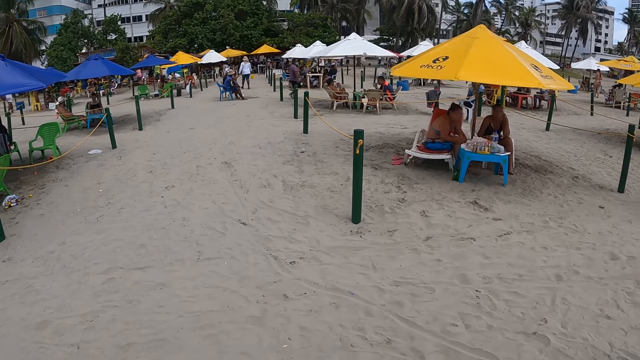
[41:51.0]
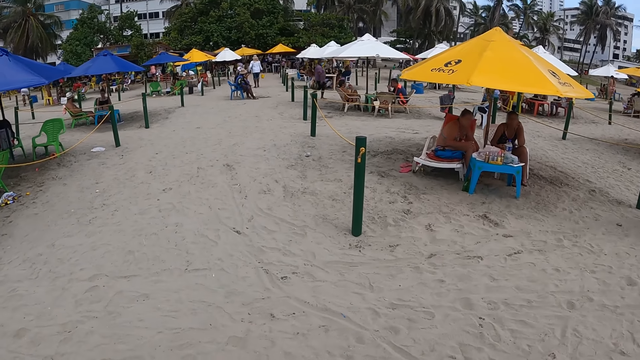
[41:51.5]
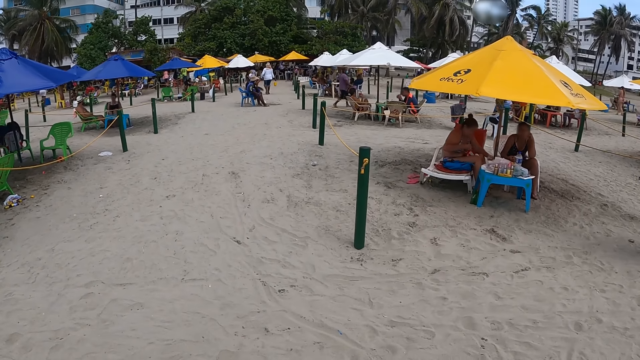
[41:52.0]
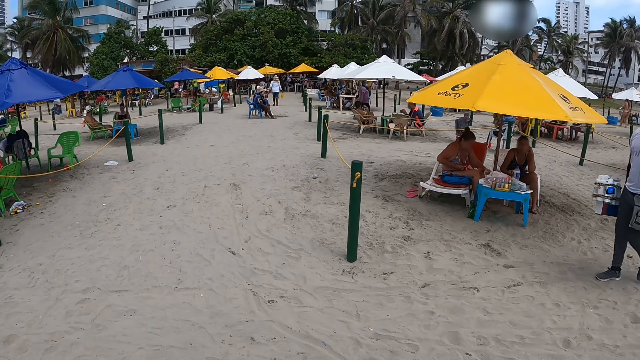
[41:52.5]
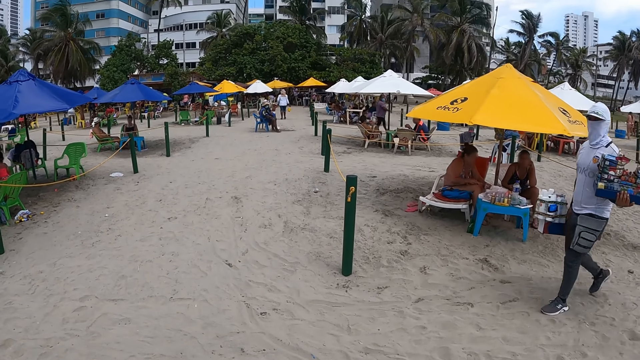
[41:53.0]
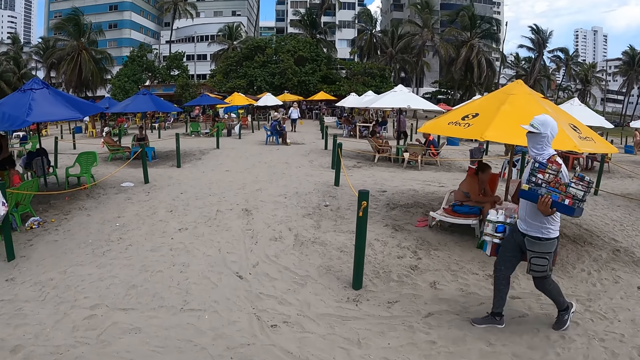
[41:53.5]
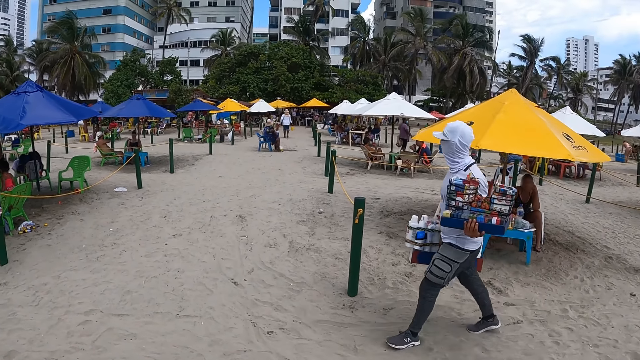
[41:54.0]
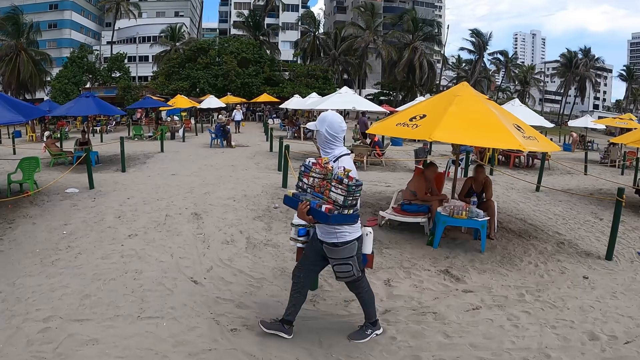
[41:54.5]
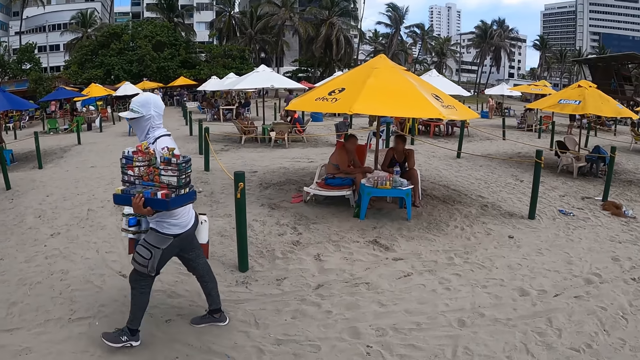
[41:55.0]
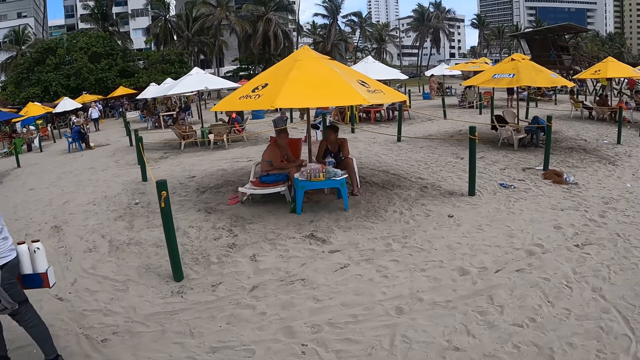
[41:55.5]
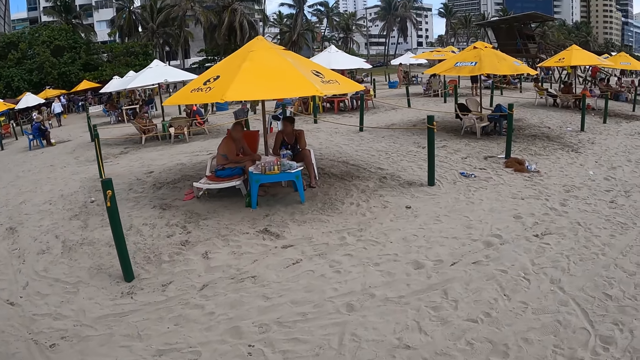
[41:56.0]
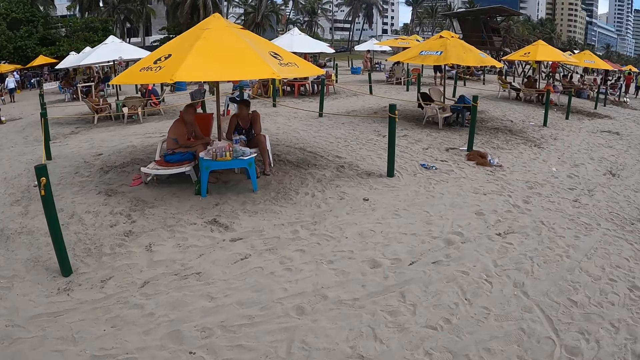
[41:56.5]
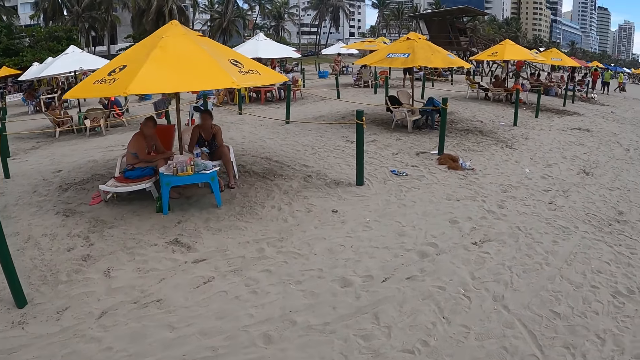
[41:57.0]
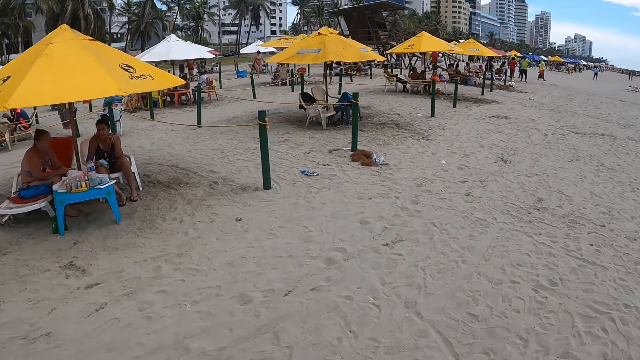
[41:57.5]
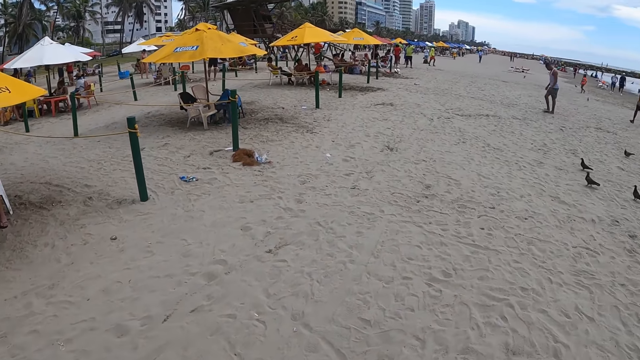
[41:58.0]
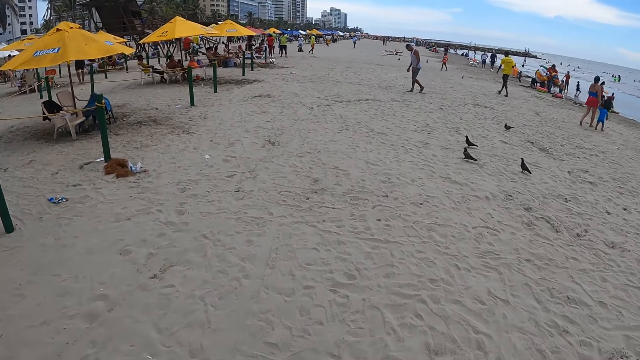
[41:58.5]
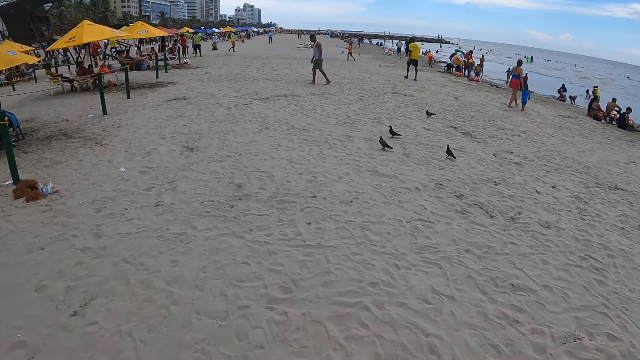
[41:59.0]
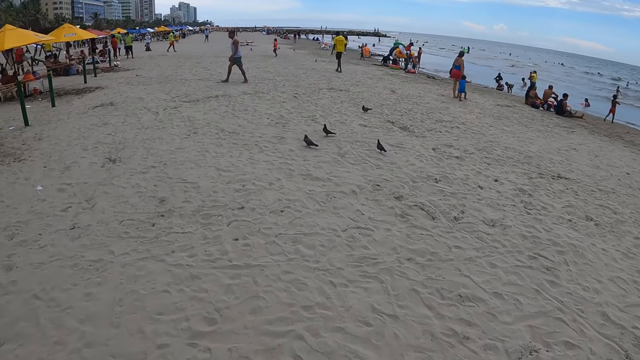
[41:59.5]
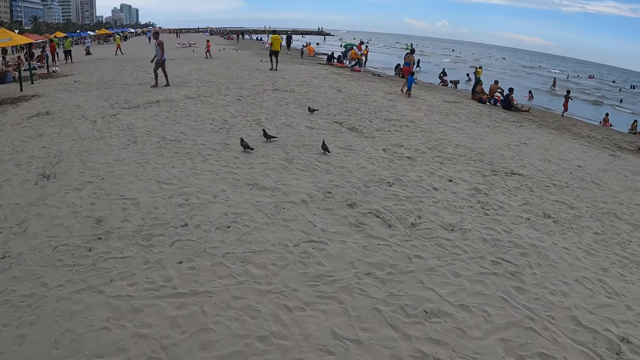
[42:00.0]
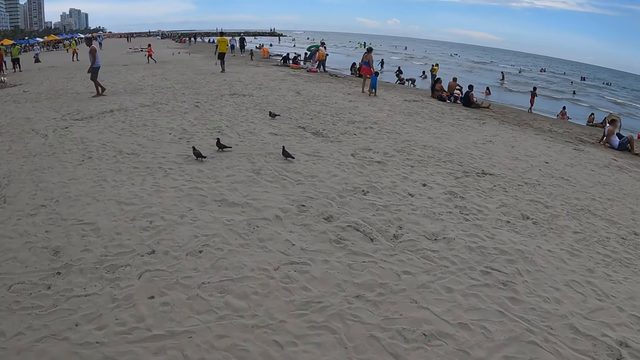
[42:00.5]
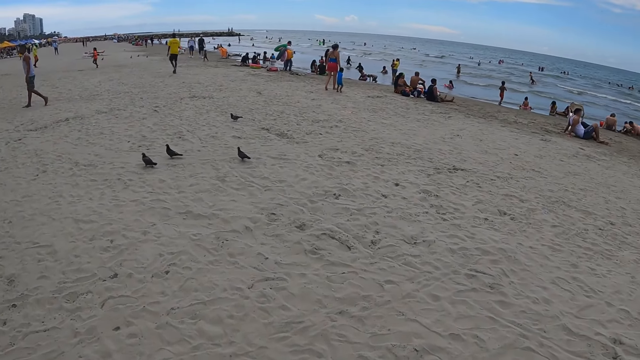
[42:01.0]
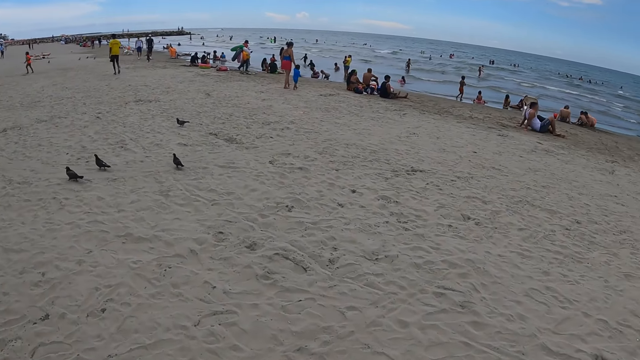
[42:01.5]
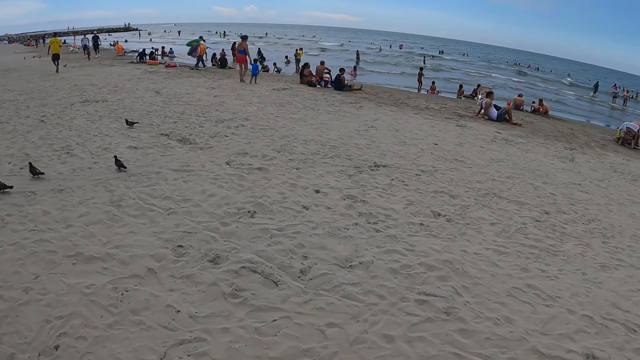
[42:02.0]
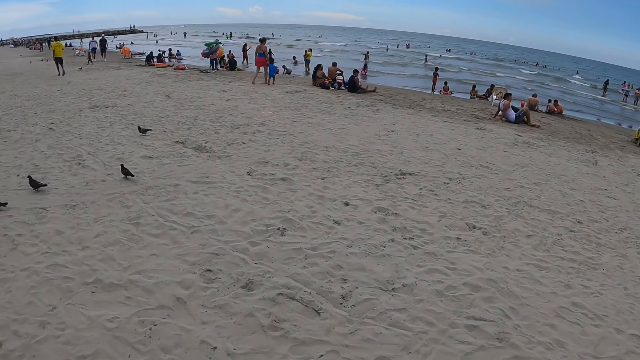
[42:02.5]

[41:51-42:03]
The camera wearer walks around.

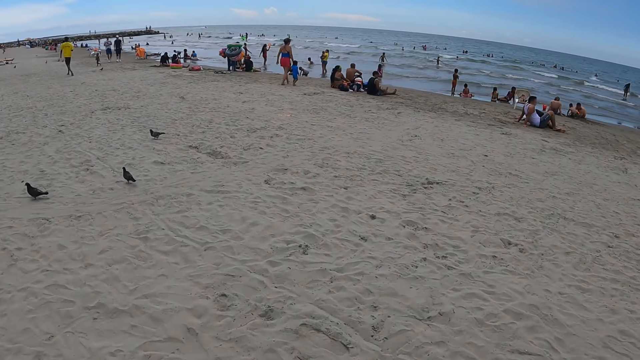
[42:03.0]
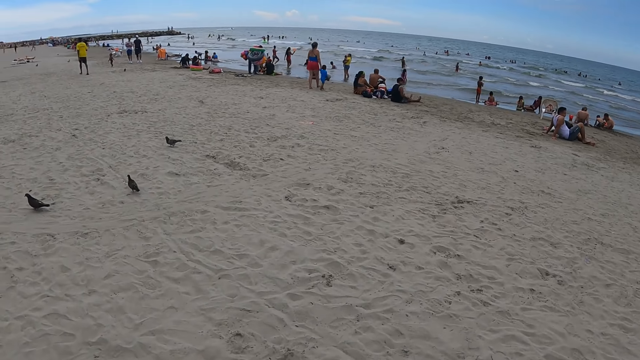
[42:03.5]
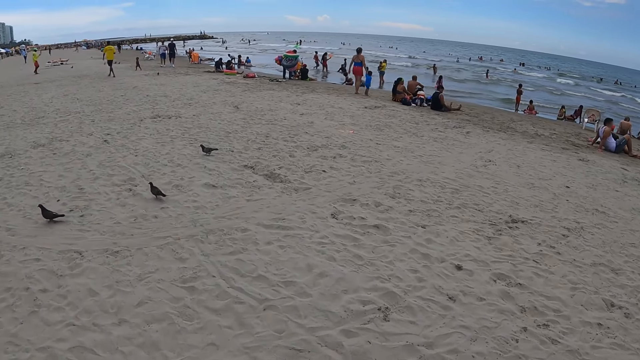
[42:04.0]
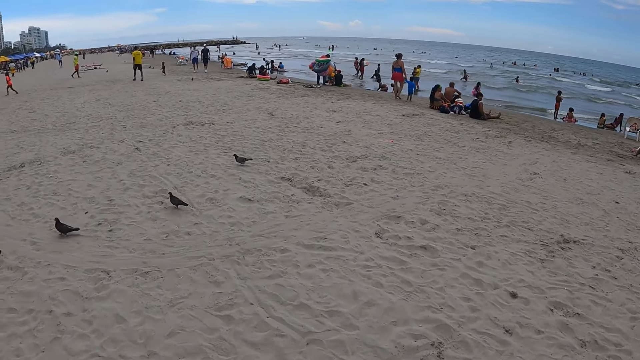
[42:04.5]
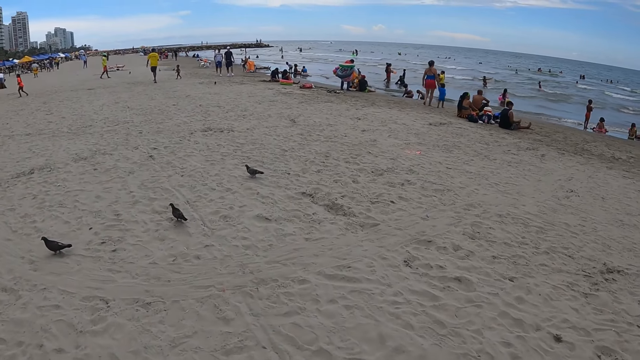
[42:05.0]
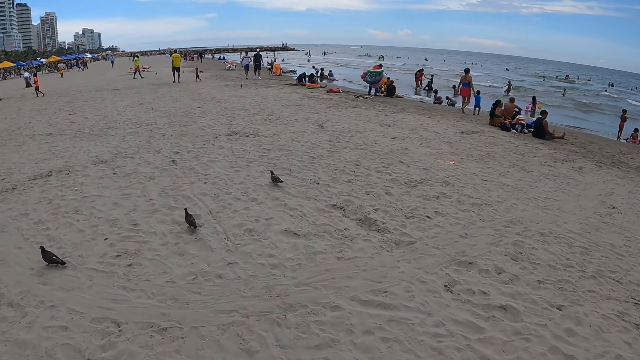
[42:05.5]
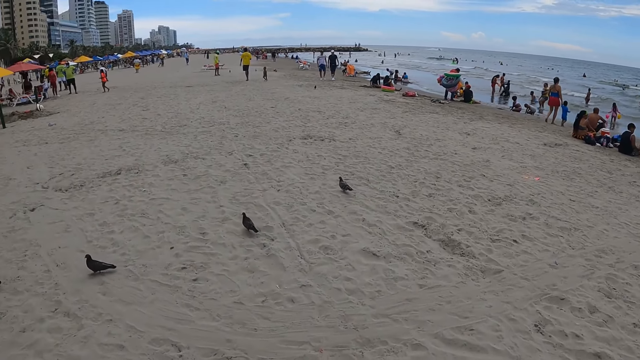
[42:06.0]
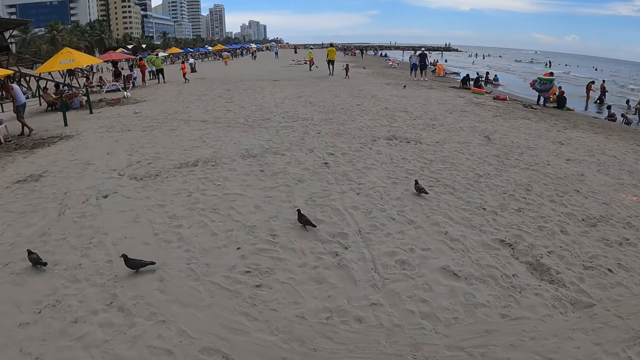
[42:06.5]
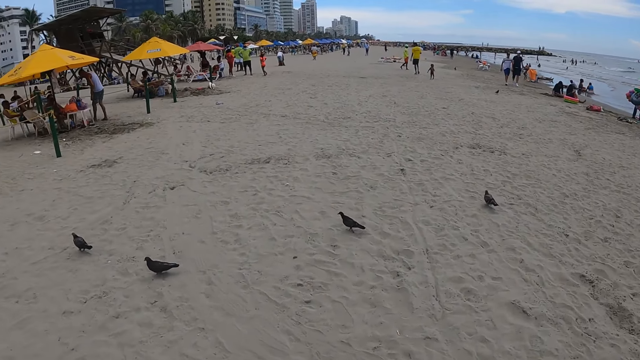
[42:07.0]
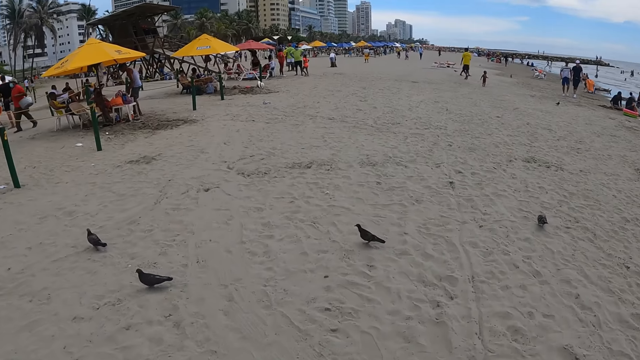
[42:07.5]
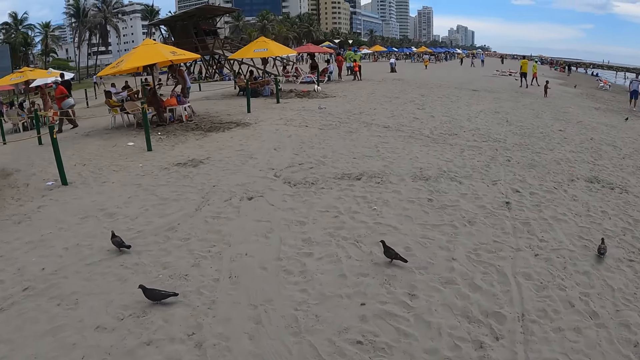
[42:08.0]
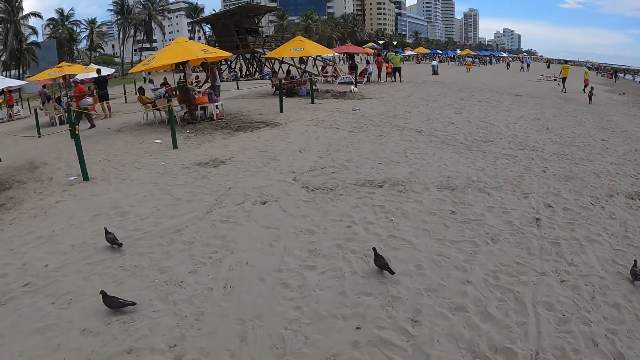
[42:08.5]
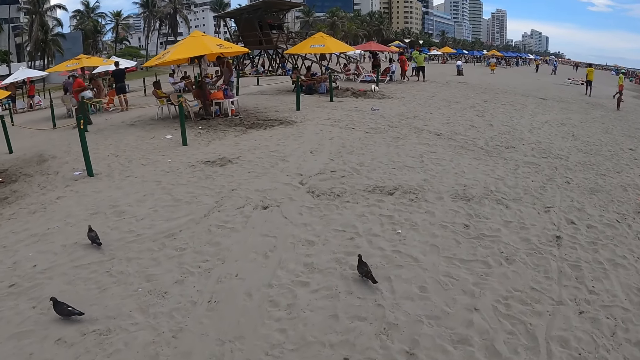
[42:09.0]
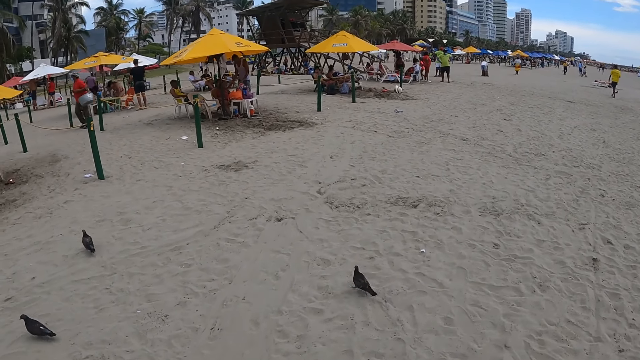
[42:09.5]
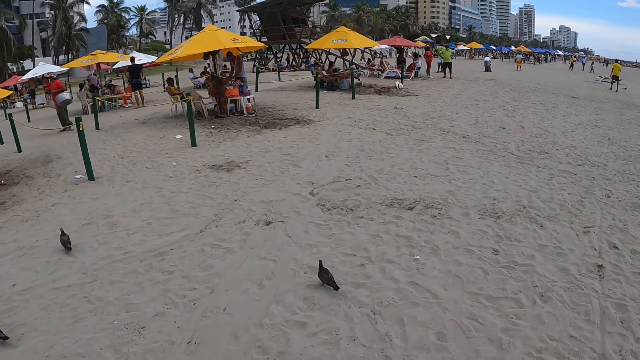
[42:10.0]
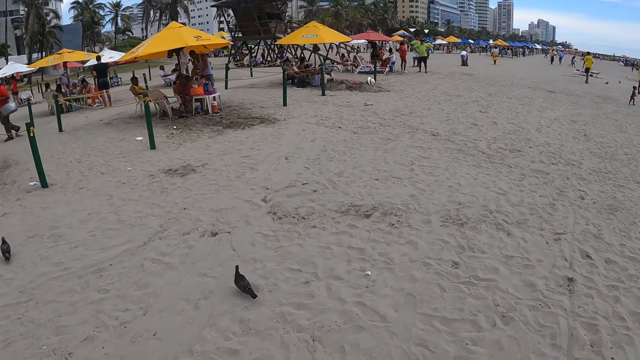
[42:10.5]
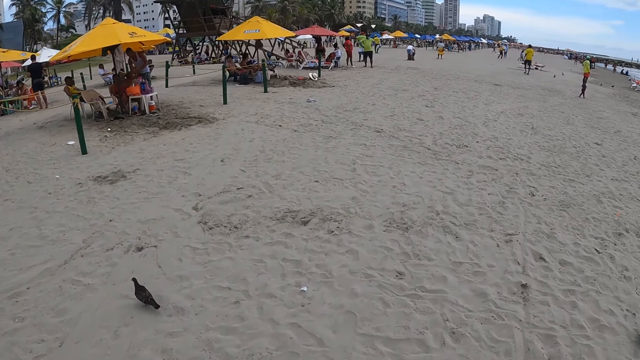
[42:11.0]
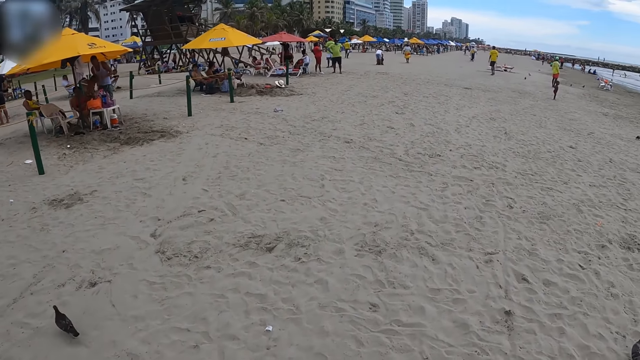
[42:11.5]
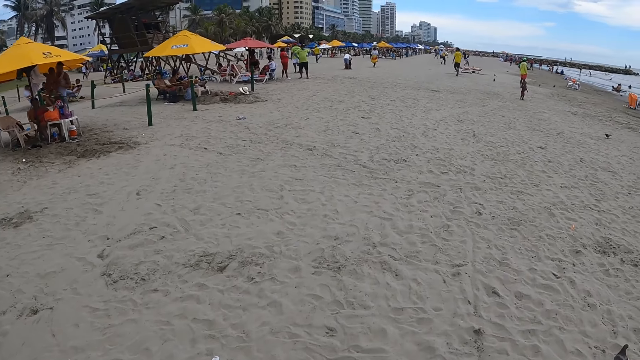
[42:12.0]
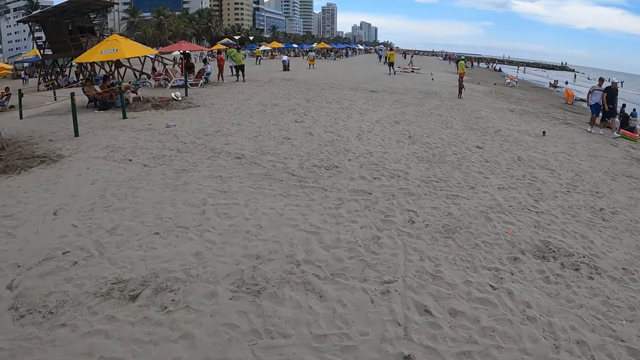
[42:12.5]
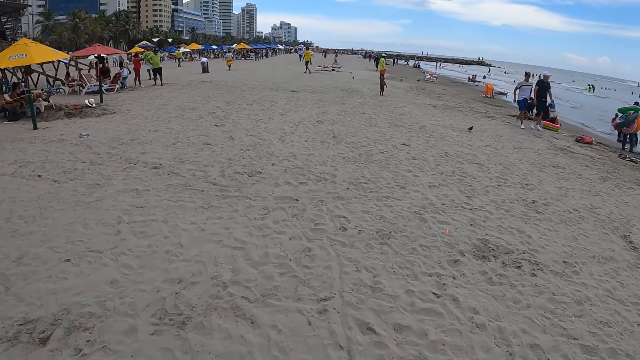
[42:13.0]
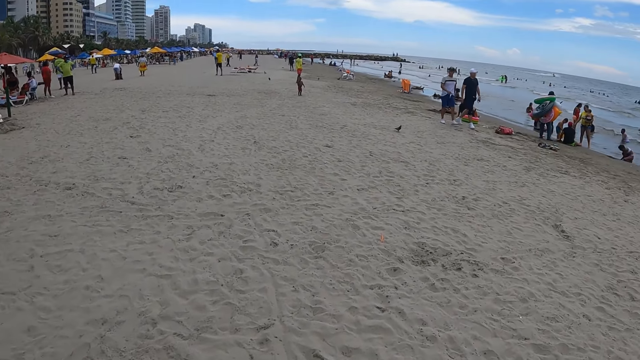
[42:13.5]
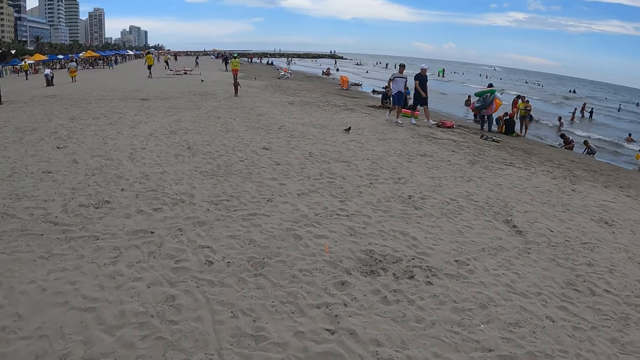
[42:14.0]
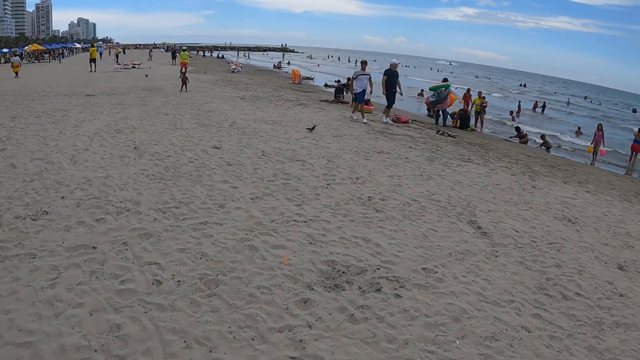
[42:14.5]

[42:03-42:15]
The camera wearer looks around. They walk around.
